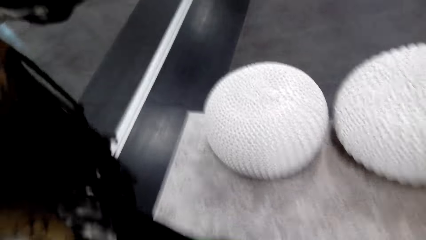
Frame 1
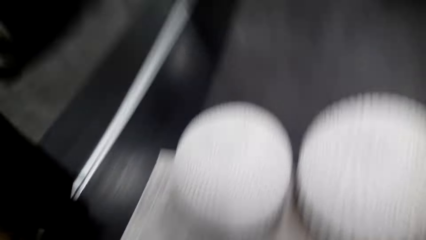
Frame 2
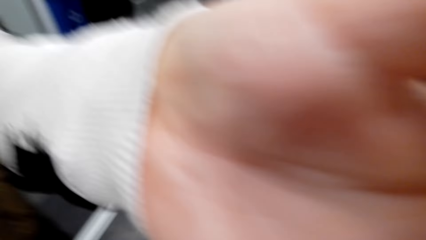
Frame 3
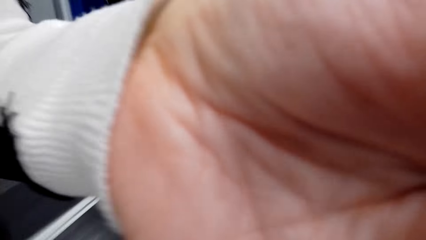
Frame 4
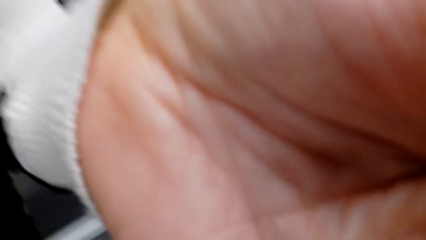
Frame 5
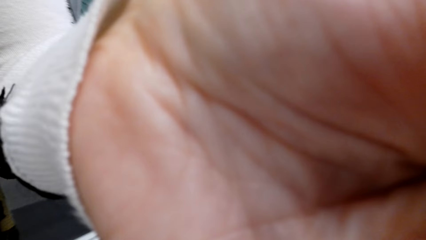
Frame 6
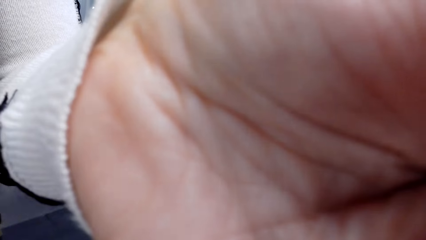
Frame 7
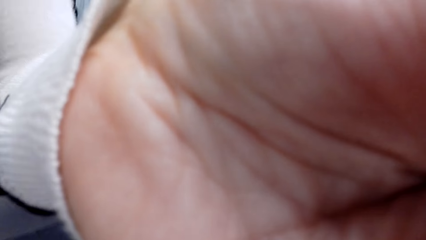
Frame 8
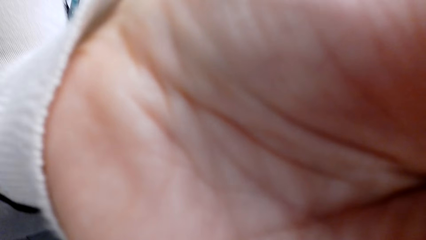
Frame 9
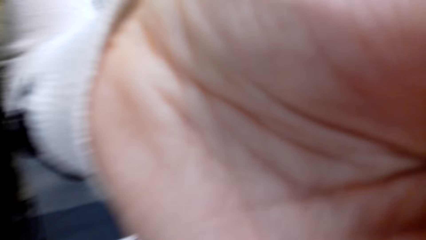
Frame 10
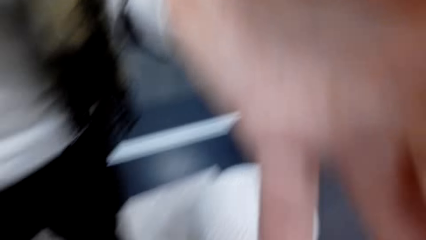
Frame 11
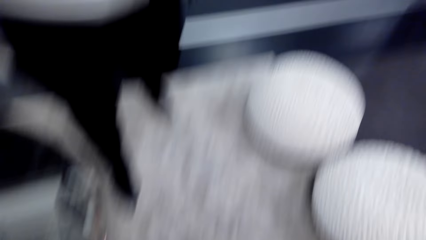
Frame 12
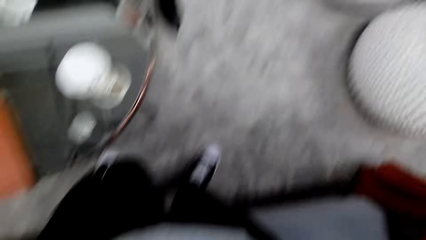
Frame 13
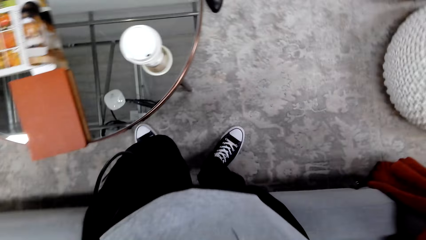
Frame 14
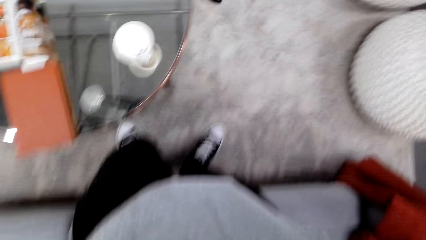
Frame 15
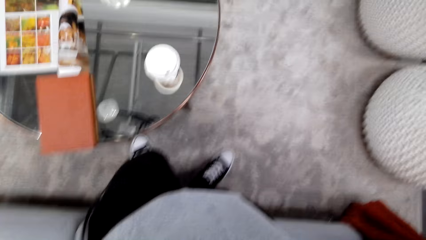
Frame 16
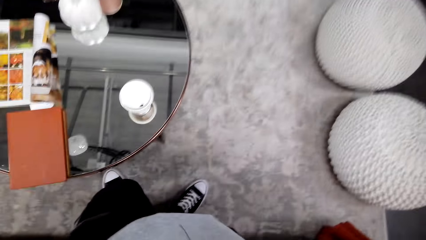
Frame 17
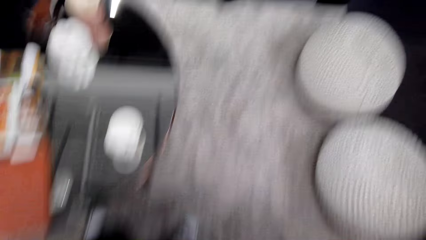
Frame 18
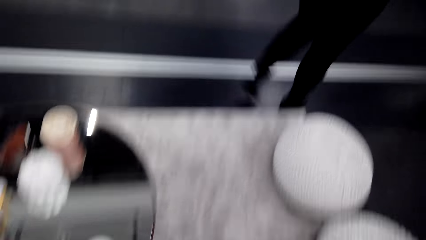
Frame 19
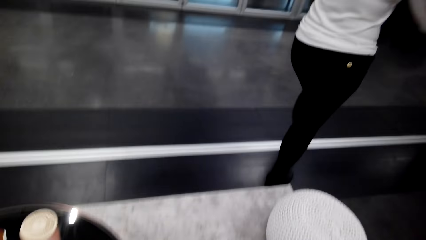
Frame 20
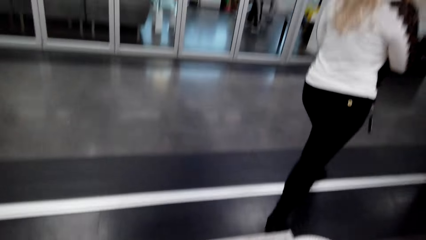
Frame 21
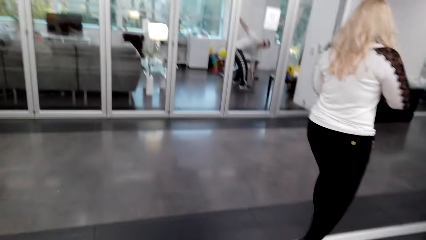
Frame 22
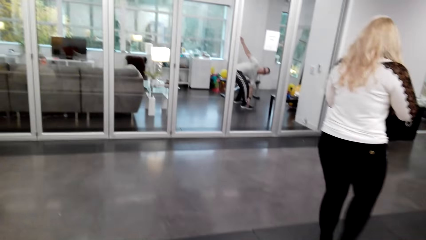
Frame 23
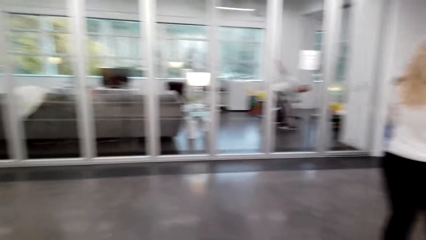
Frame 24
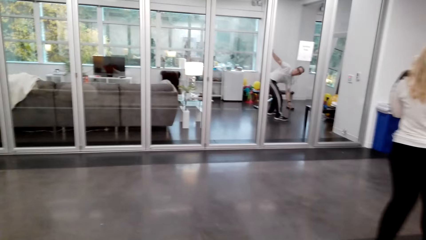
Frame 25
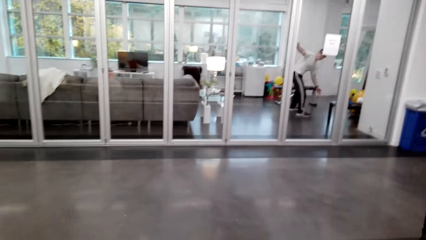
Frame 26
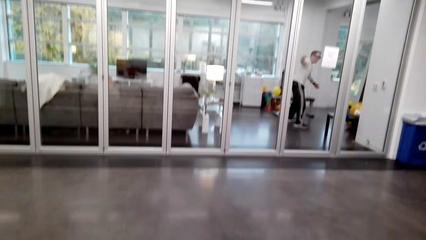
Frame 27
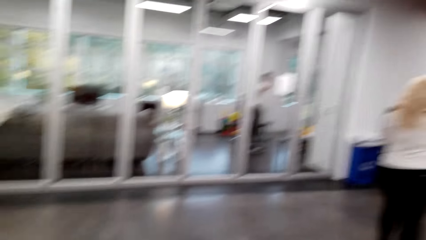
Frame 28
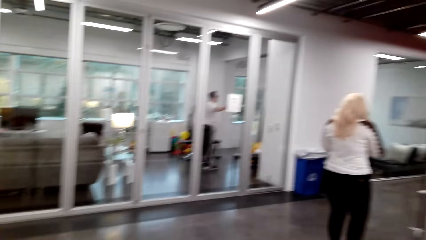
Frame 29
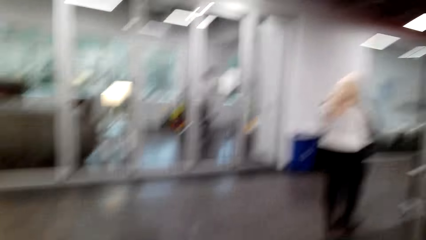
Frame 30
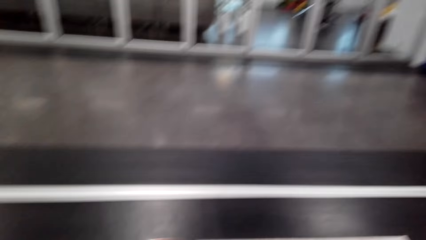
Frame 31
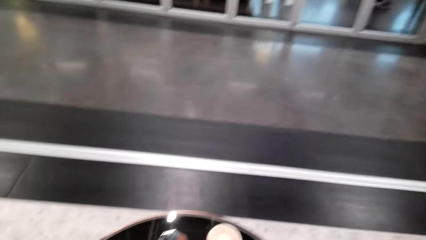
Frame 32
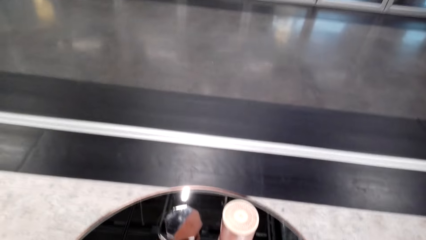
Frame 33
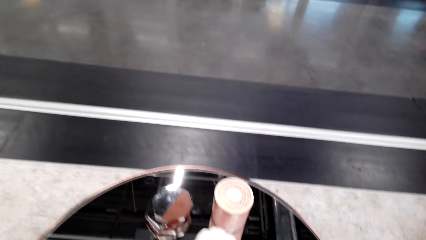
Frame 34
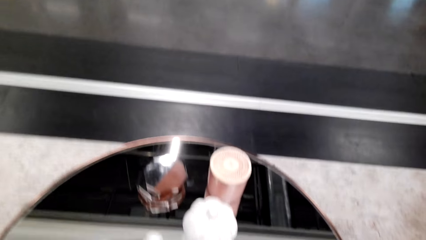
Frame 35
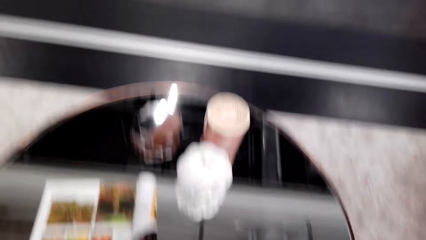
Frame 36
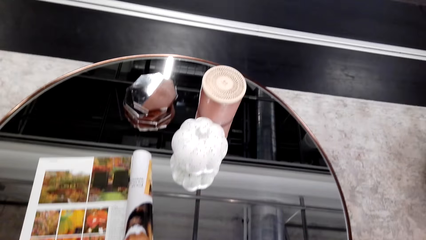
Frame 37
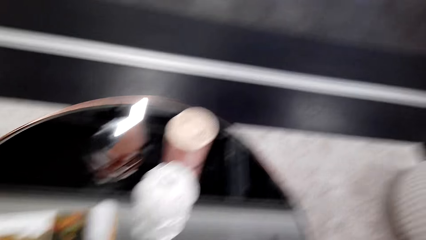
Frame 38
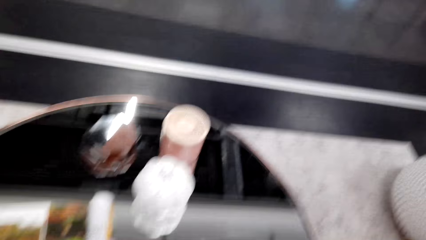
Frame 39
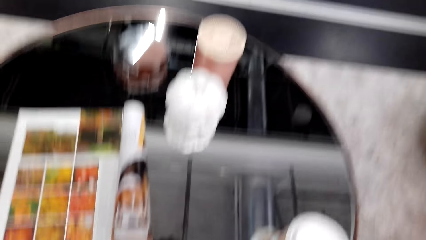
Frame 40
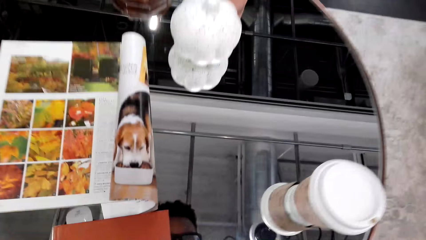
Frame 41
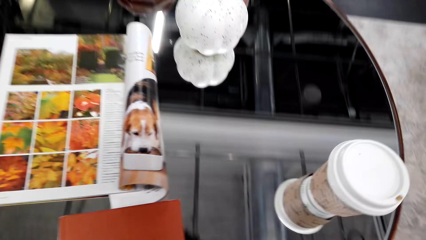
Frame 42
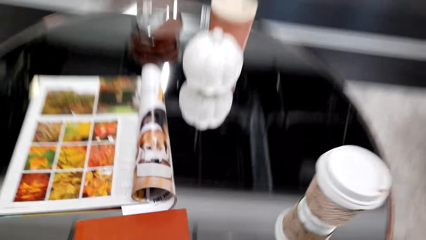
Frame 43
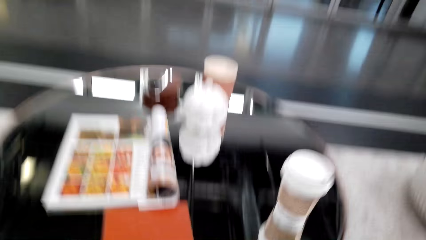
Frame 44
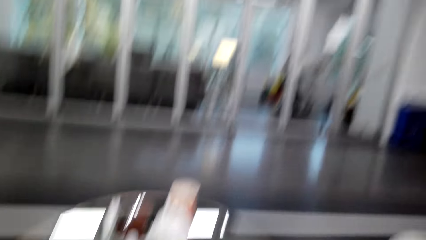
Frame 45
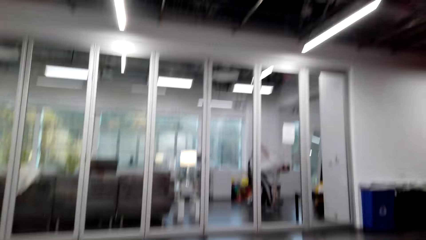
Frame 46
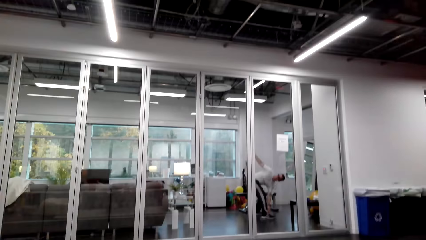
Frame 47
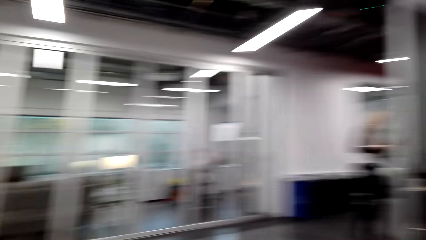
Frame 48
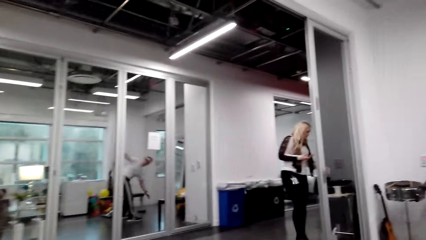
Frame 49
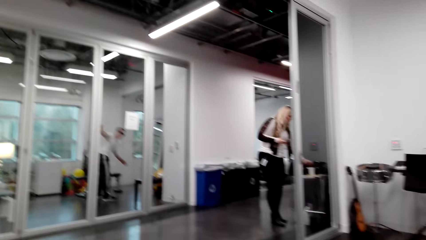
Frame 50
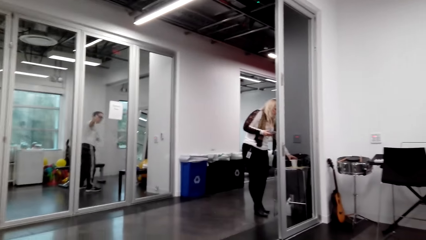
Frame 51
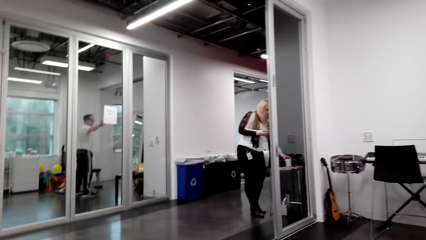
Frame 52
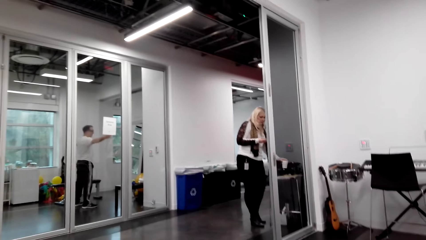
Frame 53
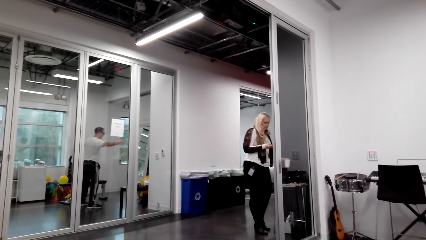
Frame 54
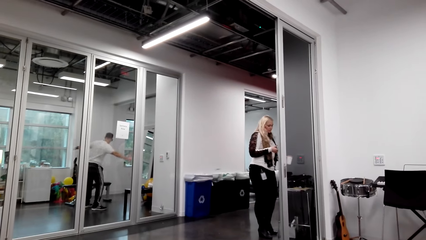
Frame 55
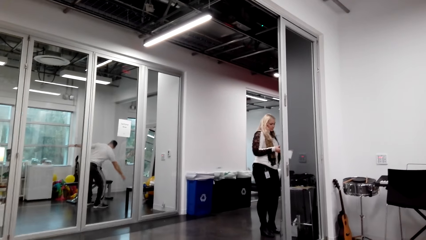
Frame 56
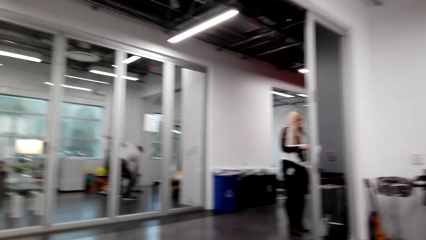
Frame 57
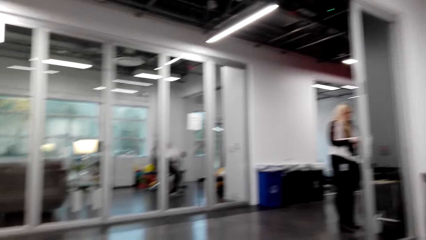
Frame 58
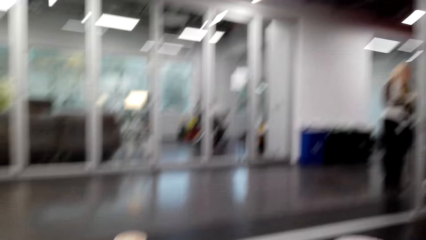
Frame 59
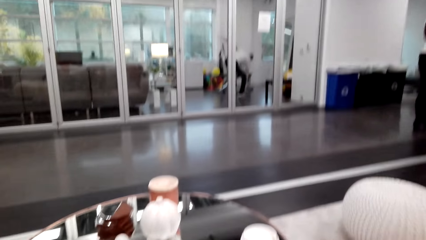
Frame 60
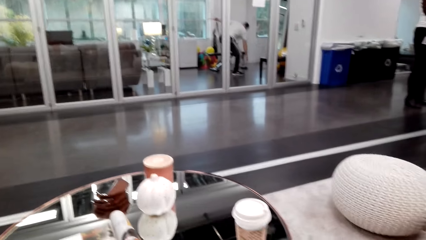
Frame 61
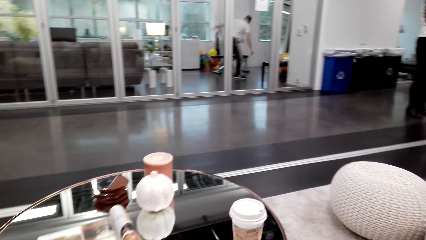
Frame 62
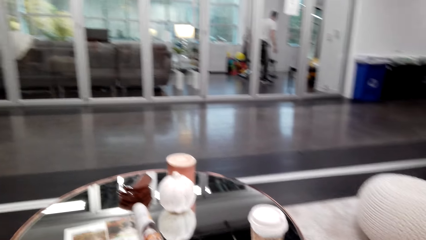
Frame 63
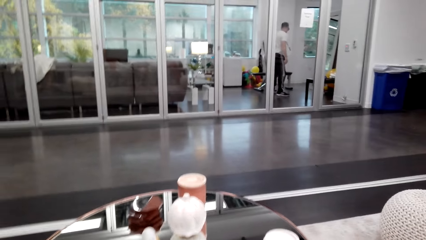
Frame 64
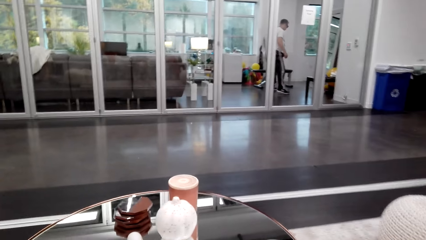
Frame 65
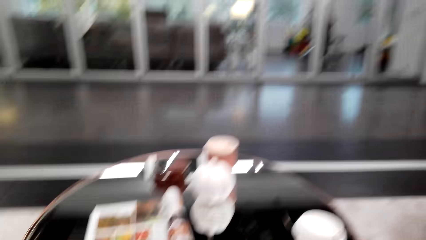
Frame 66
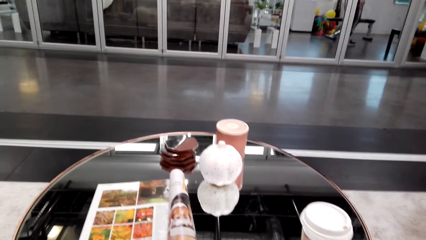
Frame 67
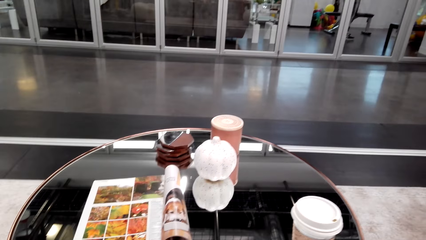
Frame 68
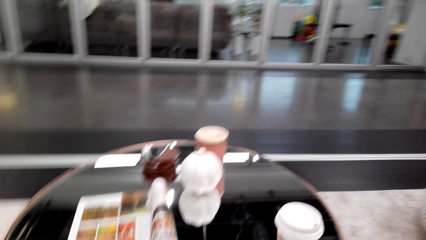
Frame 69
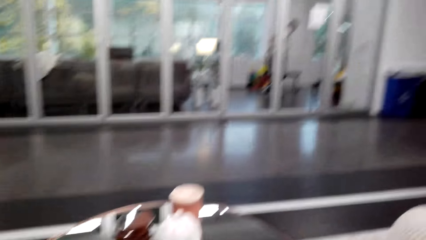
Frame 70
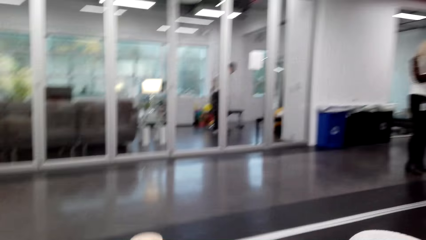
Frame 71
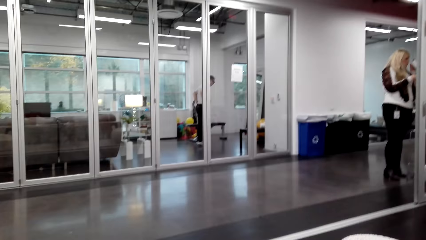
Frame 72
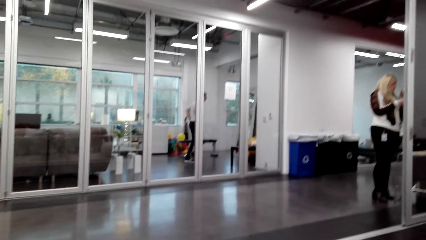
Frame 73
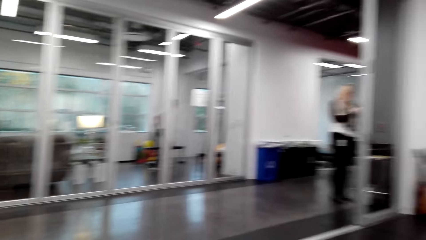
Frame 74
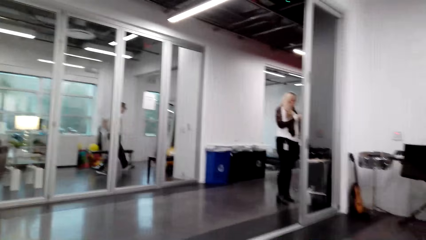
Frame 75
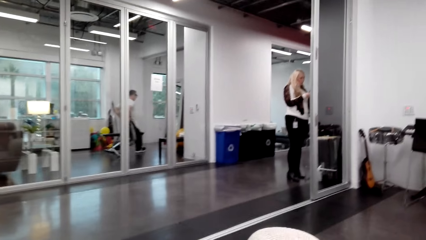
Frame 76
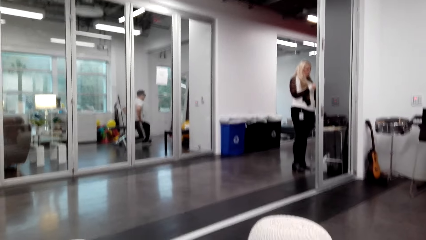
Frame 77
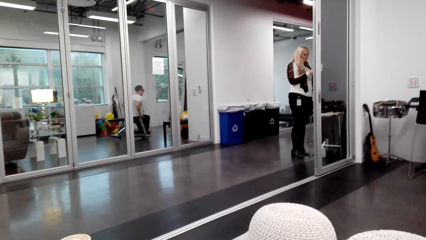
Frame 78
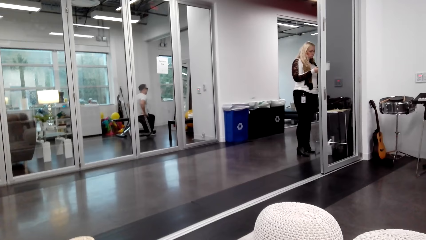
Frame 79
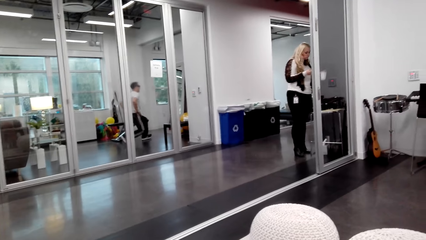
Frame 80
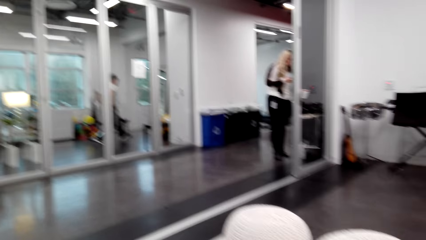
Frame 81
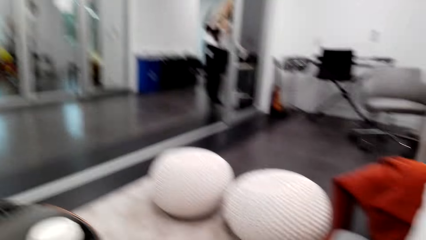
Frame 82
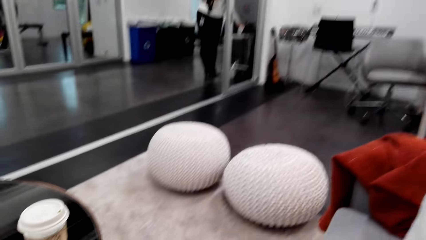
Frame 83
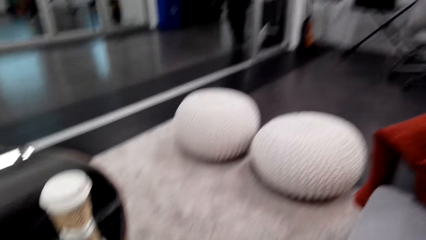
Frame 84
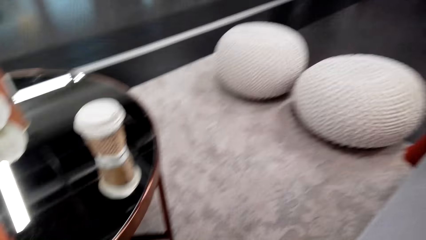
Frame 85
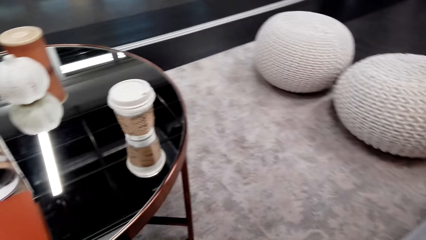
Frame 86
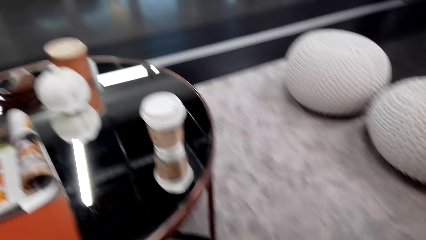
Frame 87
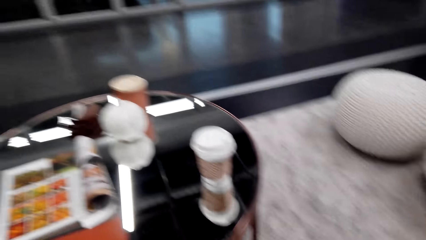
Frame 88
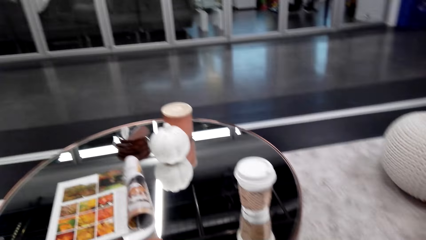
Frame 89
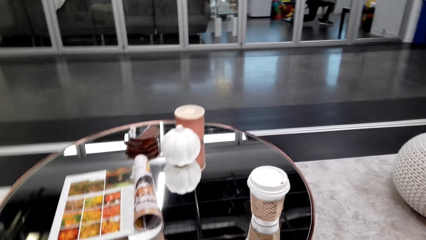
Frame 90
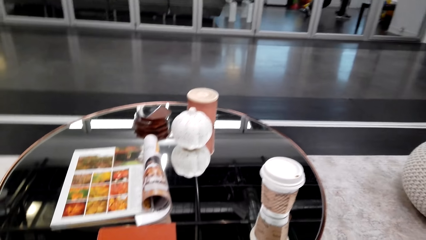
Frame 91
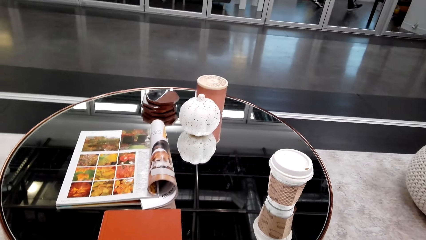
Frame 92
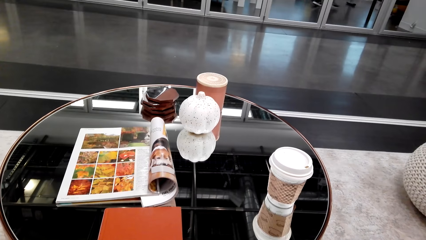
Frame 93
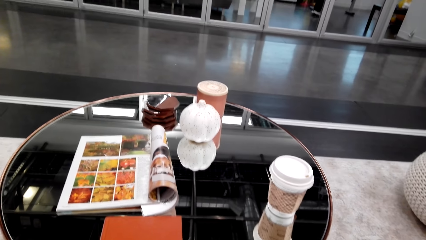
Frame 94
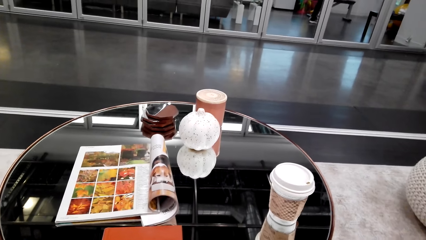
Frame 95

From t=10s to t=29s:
A lady adjusts the camera for the camera wearer. The camera wearer looks around. They sit on the couch or chair. They look around. The lady picks up a cup from the table. The camera wearer looks around. The lady puts the cup on the table.
